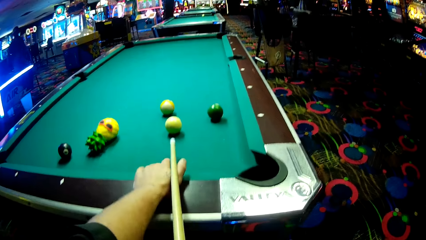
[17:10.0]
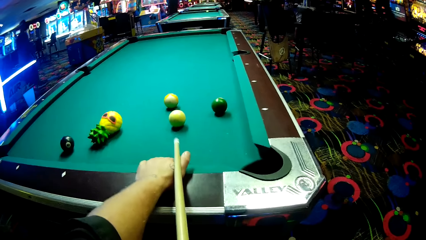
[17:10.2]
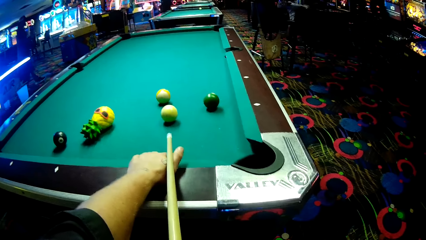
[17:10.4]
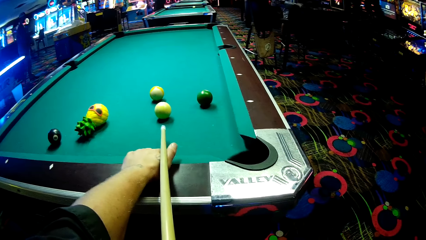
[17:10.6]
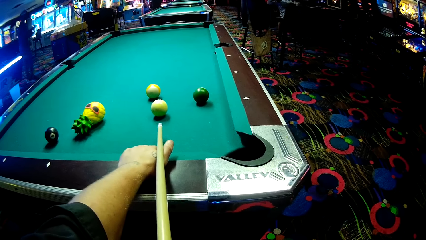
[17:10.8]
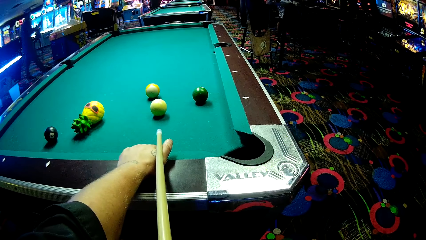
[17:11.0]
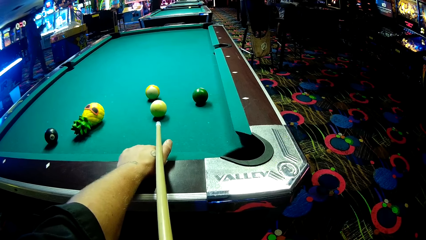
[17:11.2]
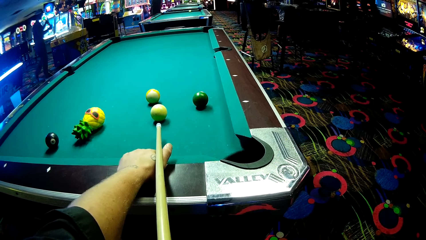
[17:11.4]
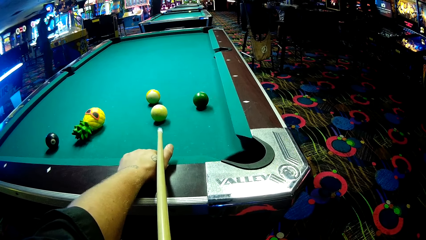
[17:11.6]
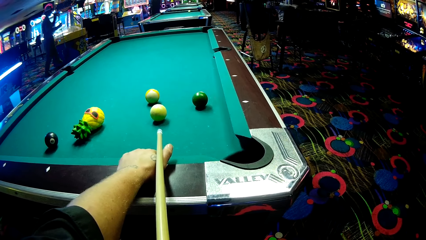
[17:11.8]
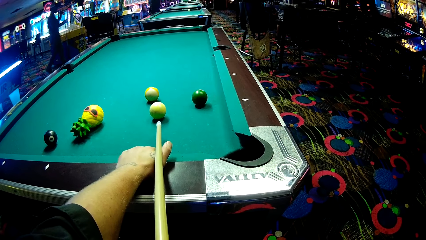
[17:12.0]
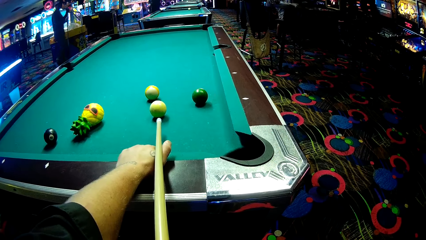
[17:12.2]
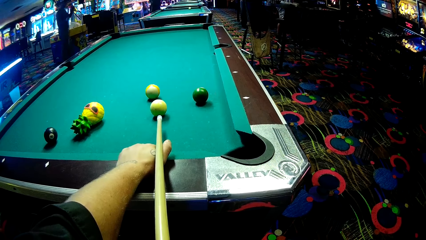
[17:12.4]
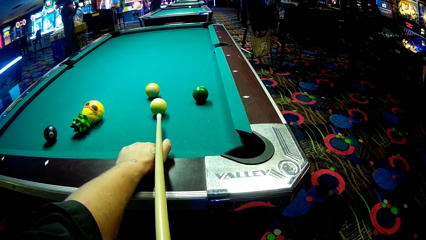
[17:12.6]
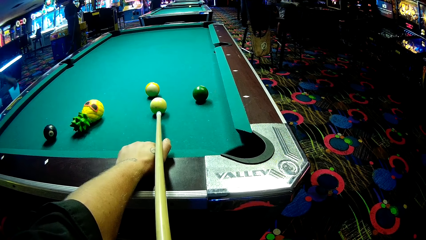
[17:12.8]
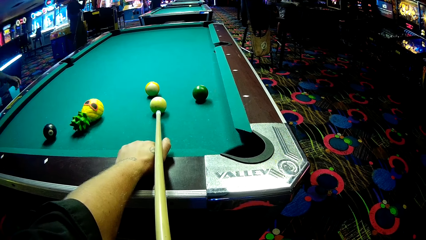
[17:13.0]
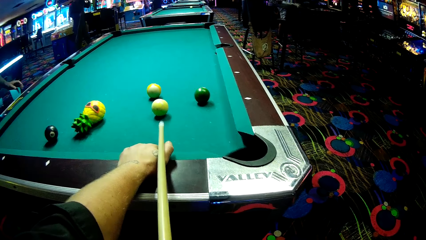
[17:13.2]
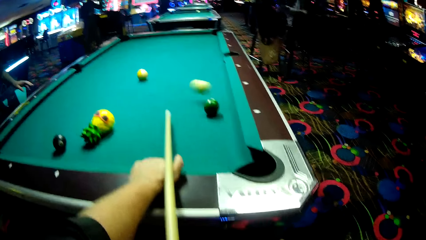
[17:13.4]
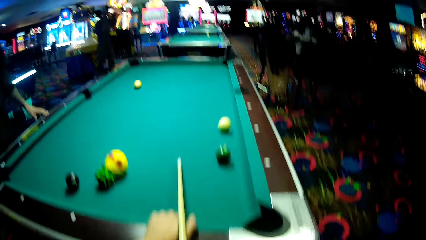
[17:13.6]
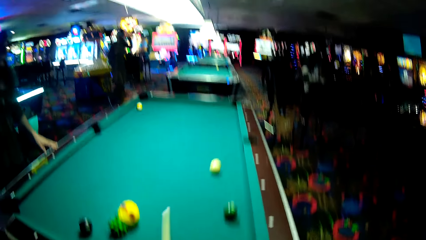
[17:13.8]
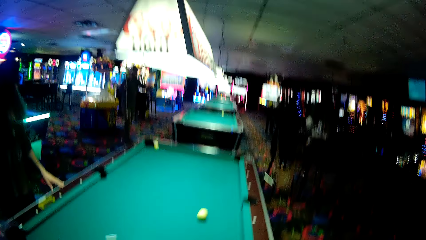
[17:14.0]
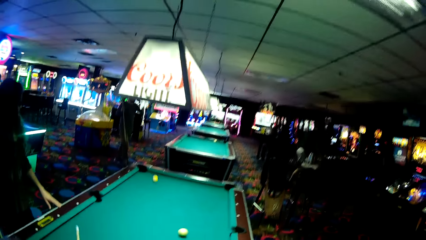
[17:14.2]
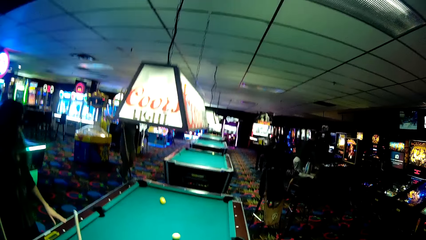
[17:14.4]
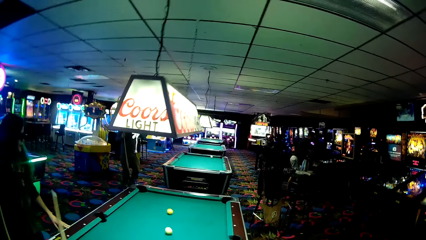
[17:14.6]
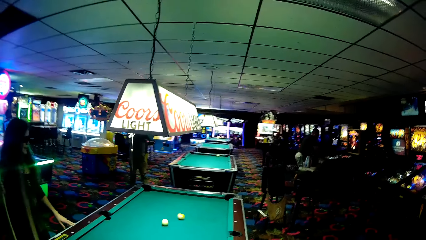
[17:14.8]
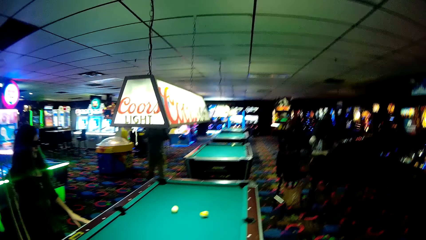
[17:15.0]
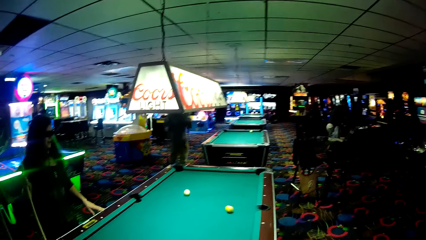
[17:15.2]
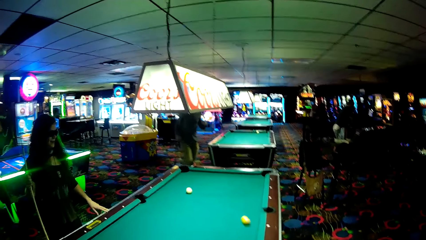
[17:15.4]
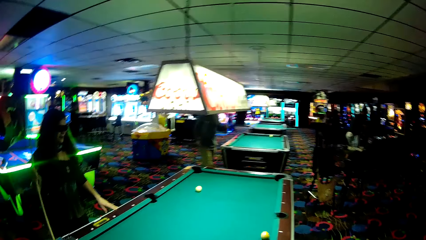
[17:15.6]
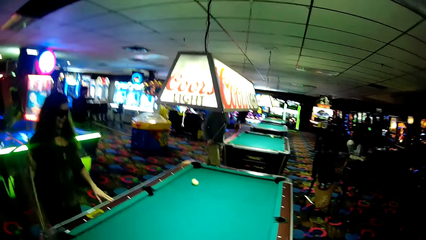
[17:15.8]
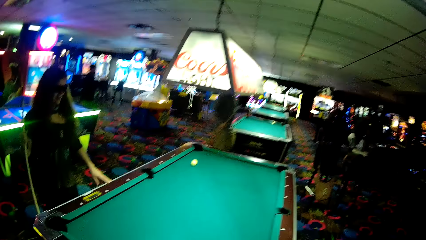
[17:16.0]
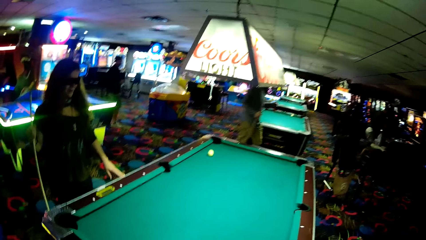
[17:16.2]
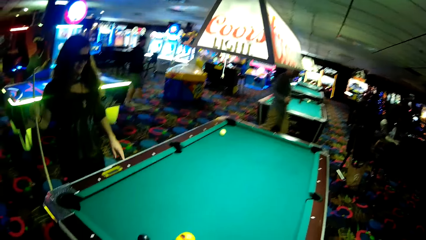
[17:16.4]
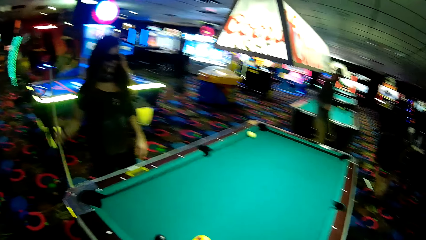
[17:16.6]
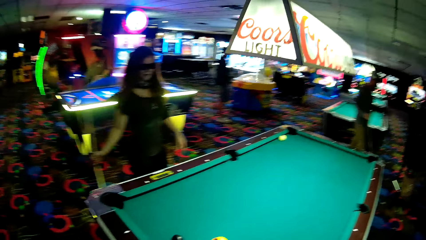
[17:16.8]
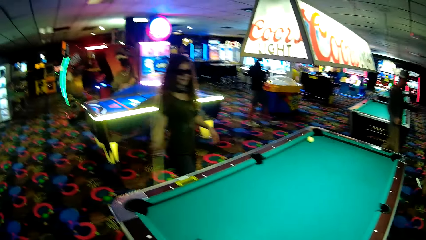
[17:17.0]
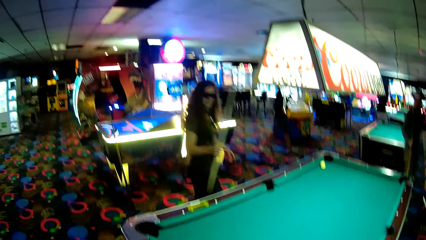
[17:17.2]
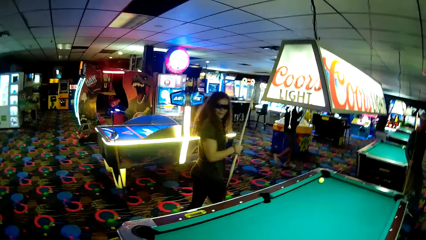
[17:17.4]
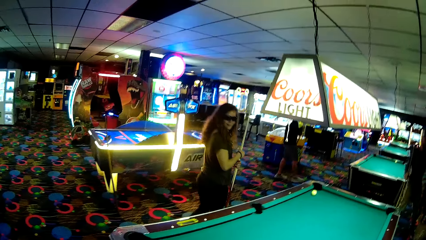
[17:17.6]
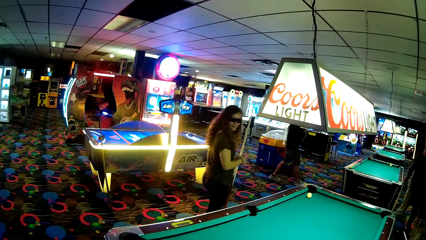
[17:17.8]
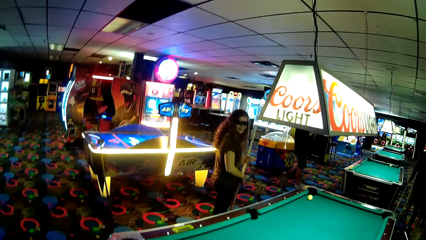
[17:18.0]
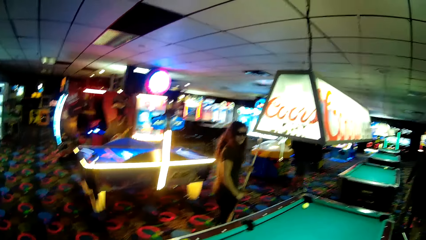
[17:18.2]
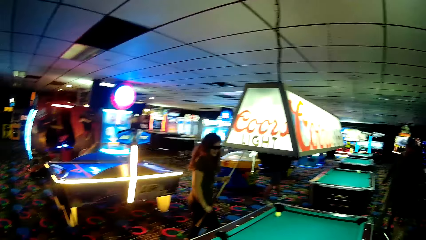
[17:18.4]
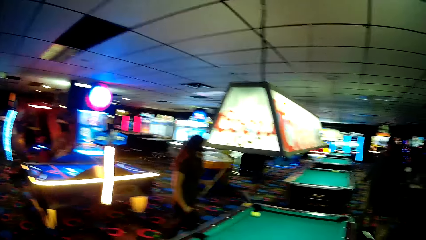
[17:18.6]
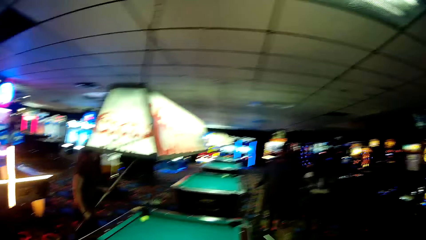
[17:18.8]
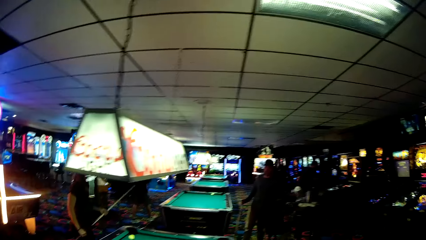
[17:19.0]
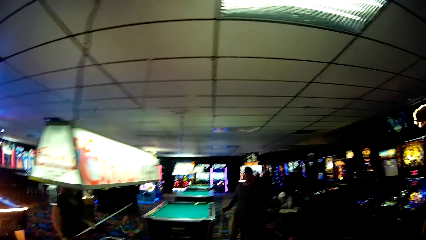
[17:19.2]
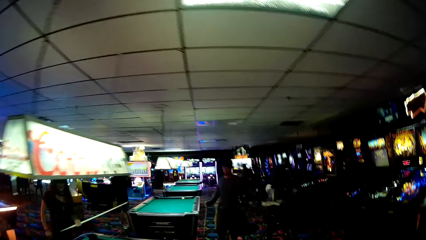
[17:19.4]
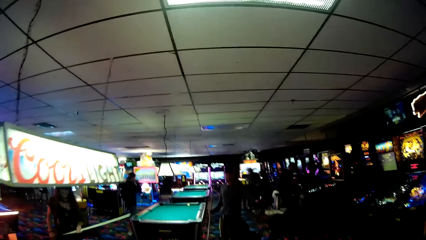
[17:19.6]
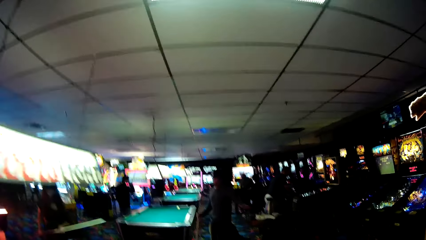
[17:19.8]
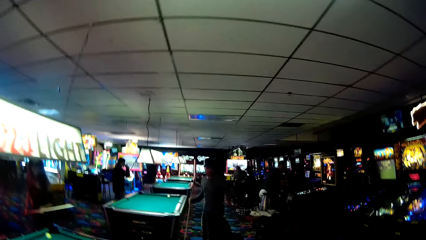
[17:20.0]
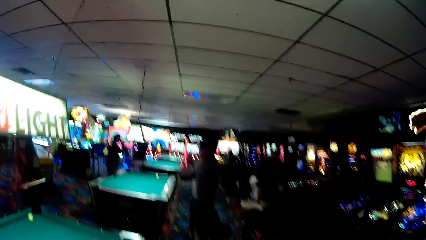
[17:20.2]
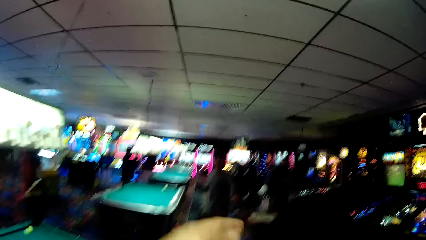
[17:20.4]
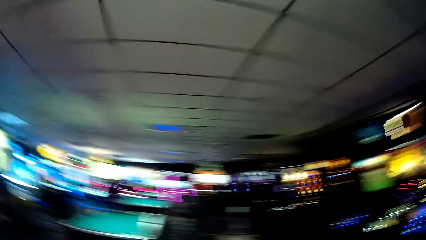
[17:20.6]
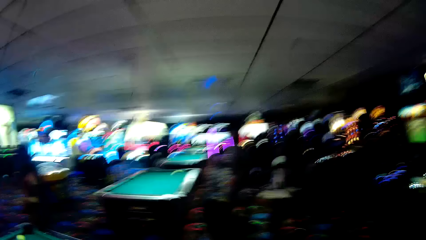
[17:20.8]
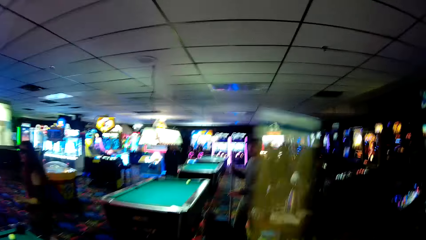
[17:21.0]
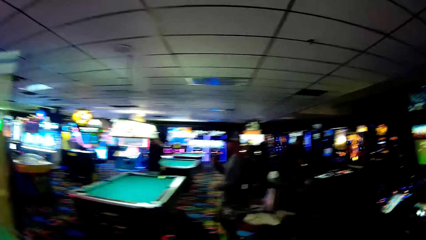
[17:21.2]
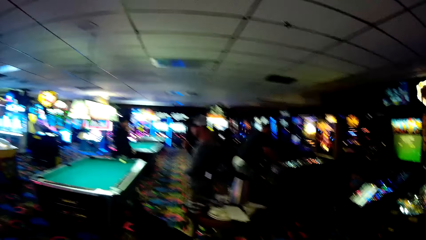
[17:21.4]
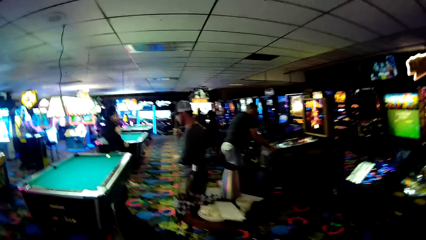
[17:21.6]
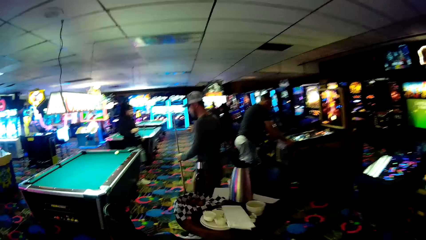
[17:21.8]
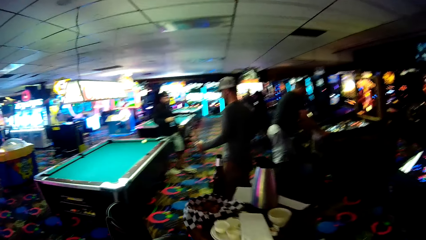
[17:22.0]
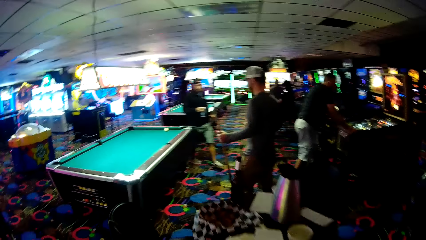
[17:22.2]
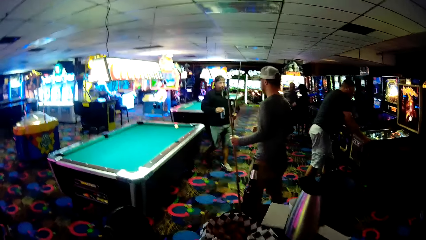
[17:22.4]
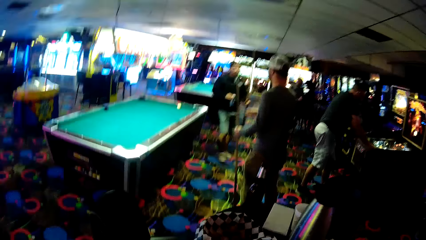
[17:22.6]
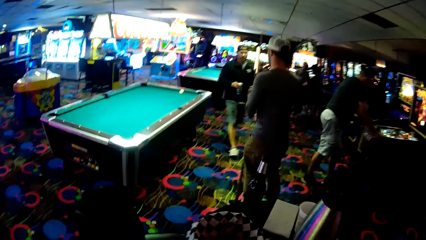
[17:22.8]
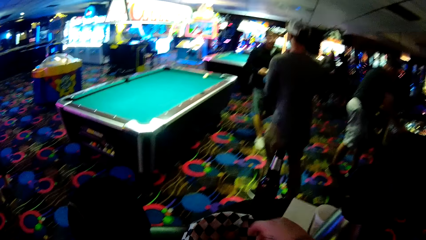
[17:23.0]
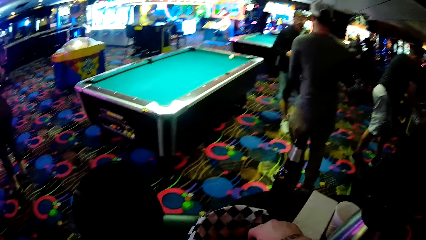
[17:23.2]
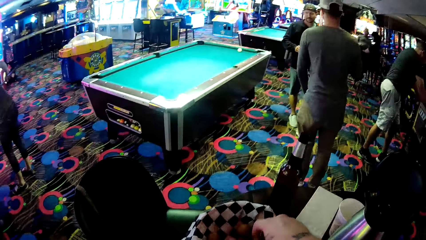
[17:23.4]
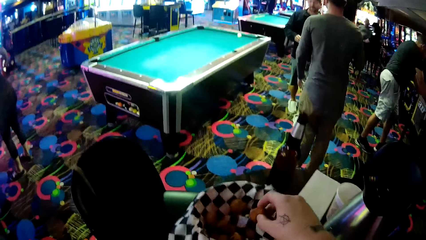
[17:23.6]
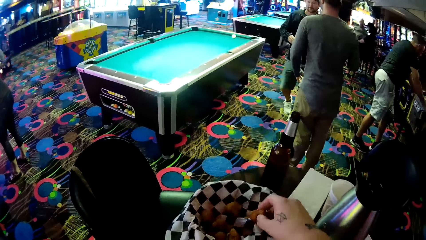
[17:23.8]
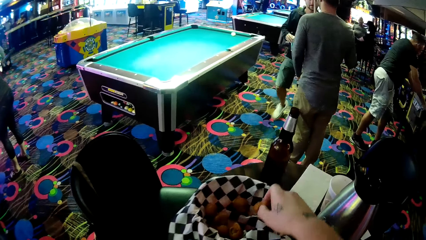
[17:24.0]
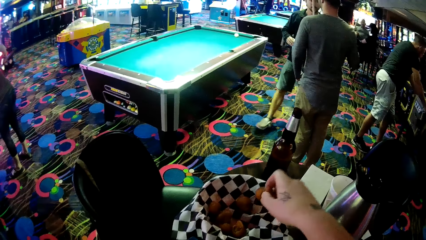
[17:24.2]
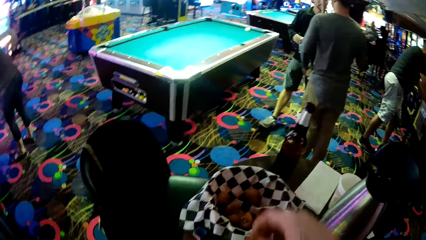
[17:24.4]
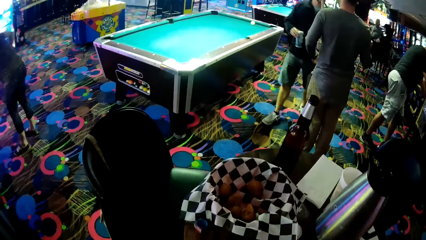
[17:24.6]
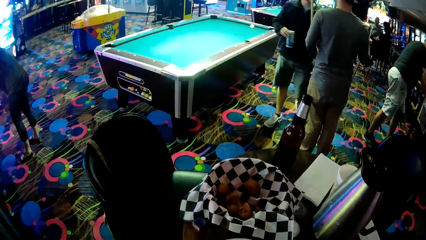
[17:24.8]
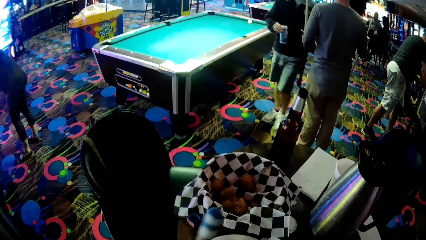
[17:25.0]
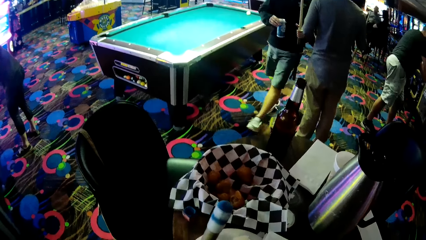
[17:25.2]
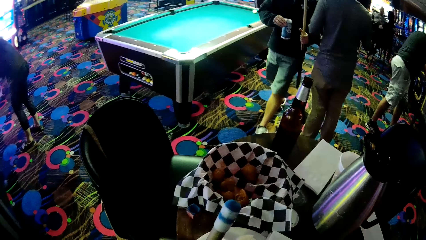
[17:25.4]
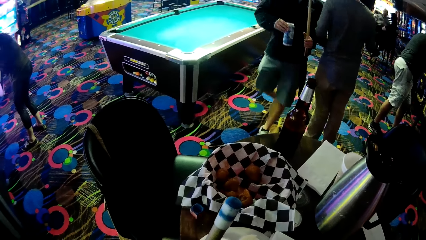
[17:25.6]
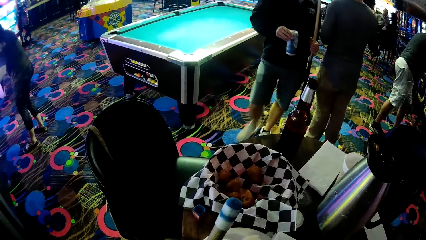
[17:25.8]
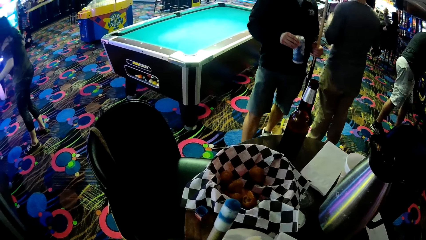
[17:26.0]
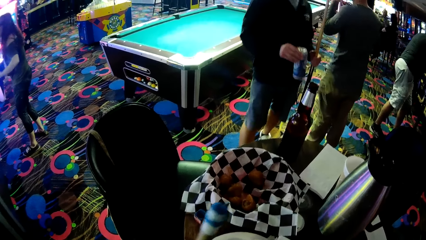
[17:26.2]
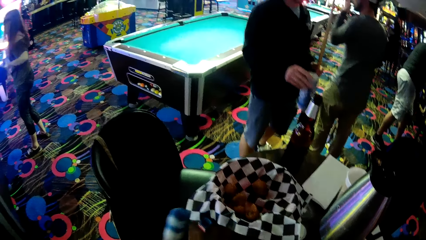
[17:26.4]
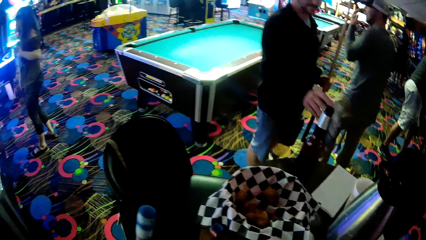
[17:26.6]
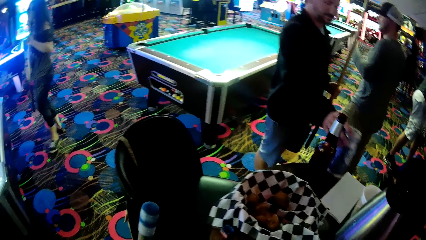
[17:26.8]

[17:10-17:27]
The camera wearer plays a pool table game and pushes a ball on a pool table. A lady walks around a casino. A man walks around the casino. The lady walks around the casino. The camera wearer looks around the casino and walks around the casino. Another man walks around the casino. The camera wearer picks up candies from a tray.
